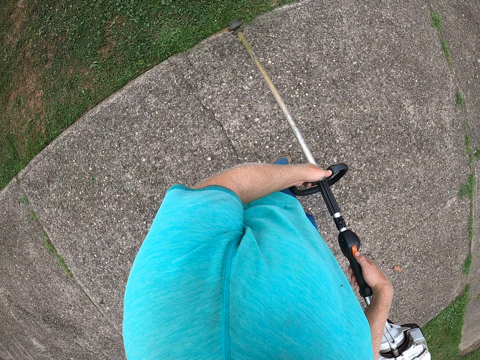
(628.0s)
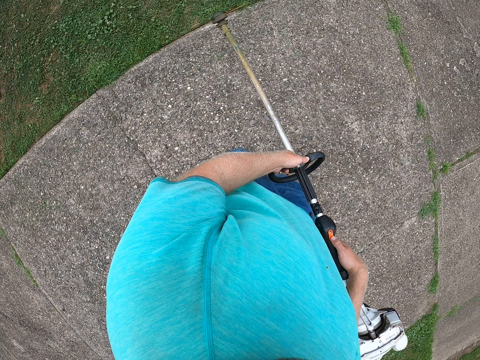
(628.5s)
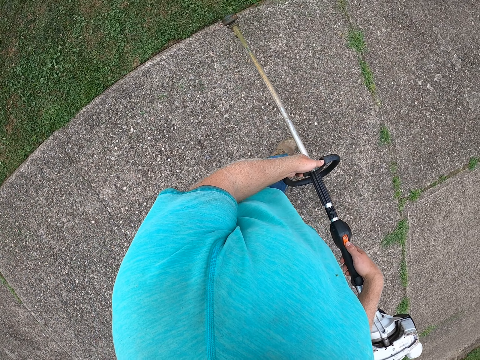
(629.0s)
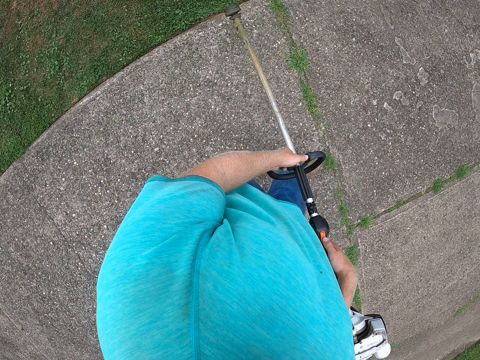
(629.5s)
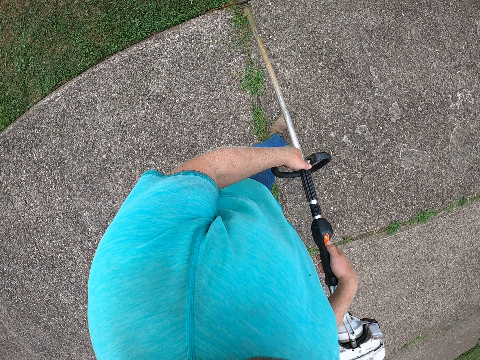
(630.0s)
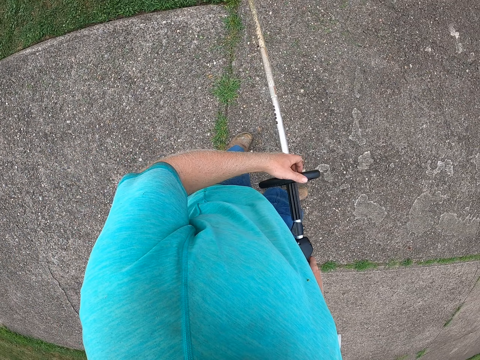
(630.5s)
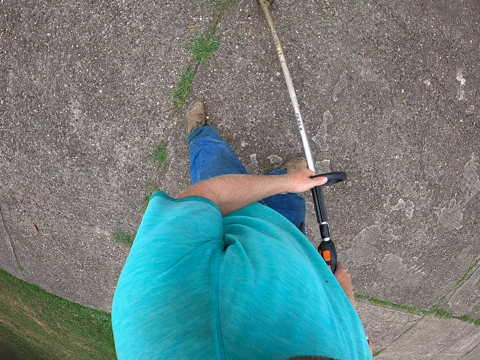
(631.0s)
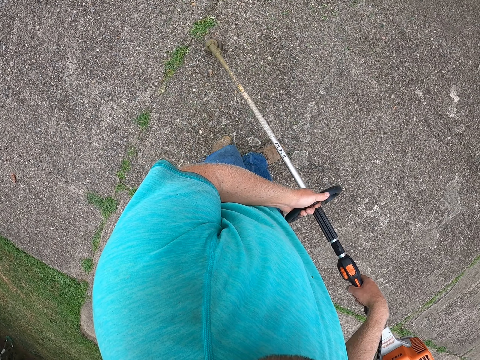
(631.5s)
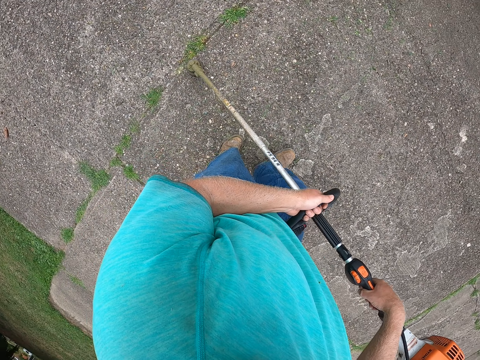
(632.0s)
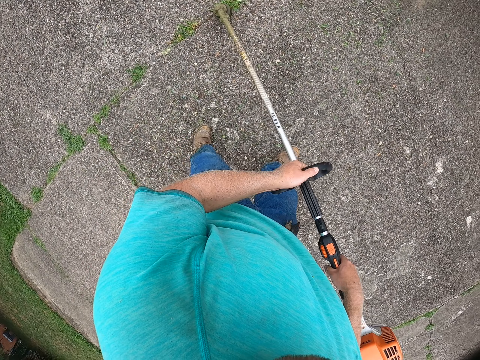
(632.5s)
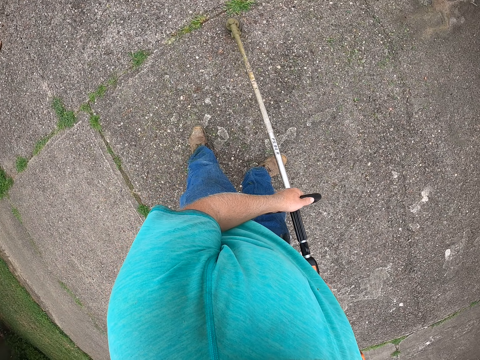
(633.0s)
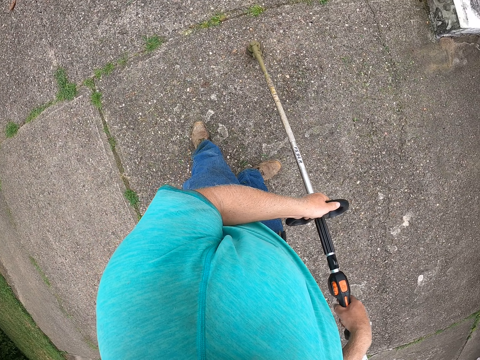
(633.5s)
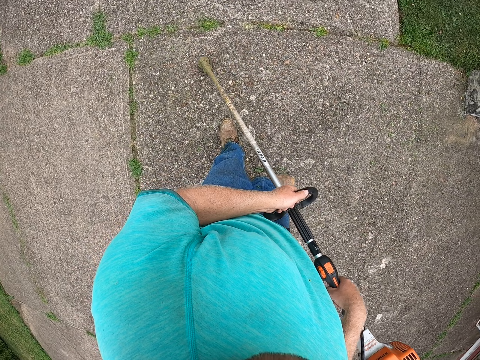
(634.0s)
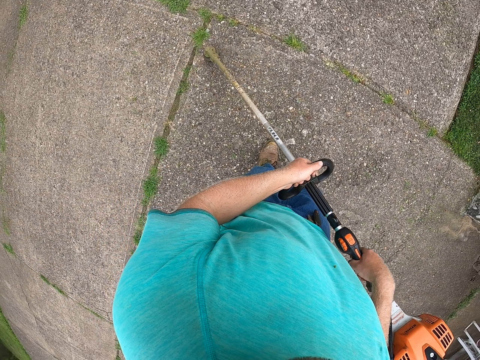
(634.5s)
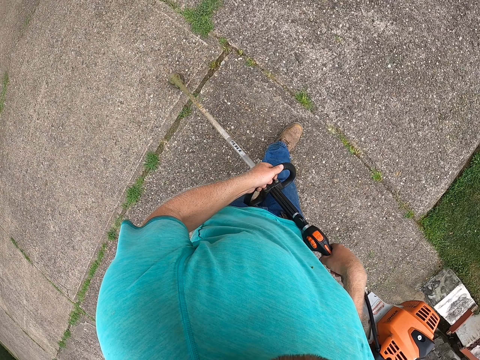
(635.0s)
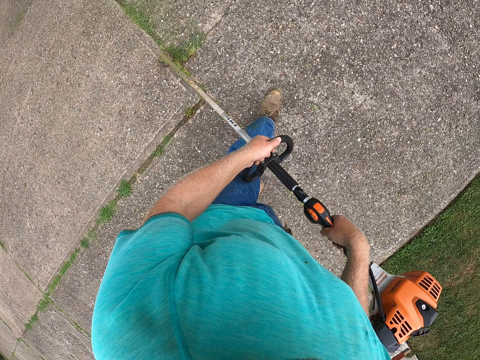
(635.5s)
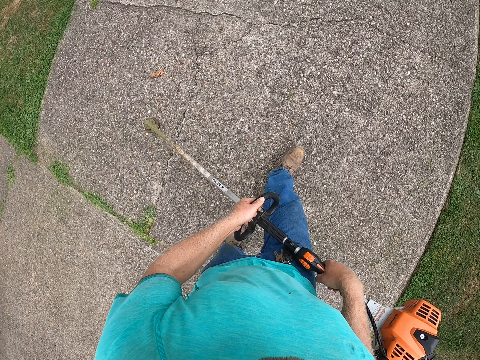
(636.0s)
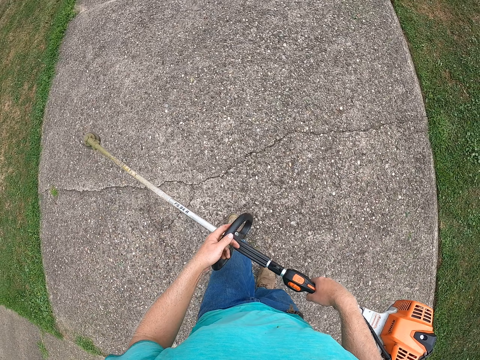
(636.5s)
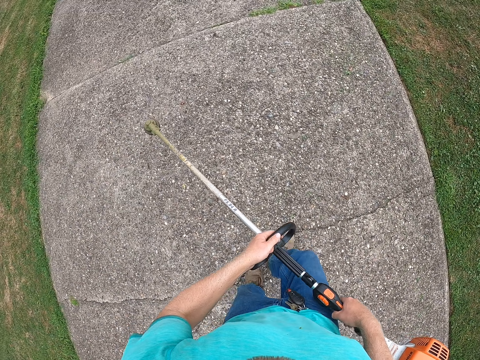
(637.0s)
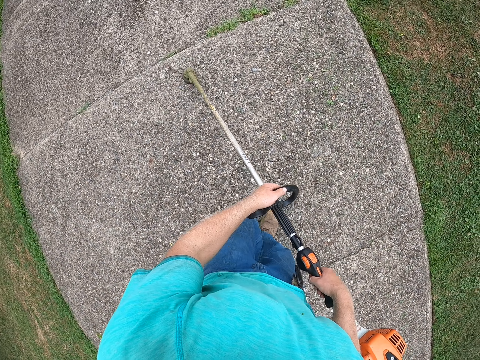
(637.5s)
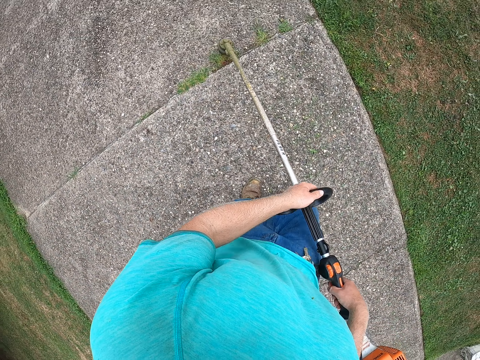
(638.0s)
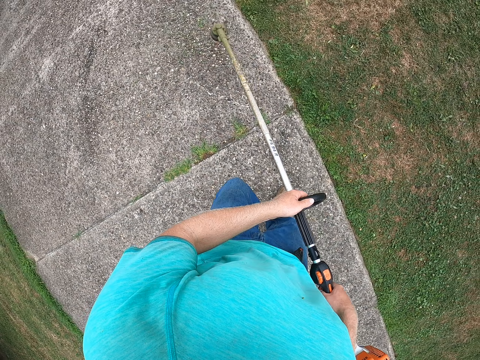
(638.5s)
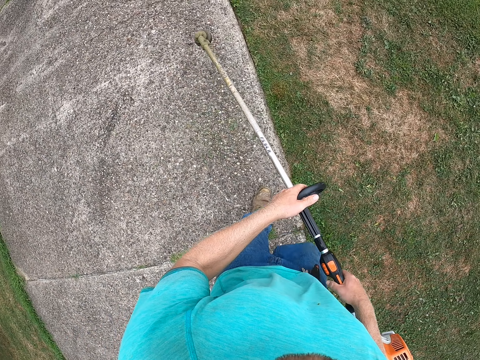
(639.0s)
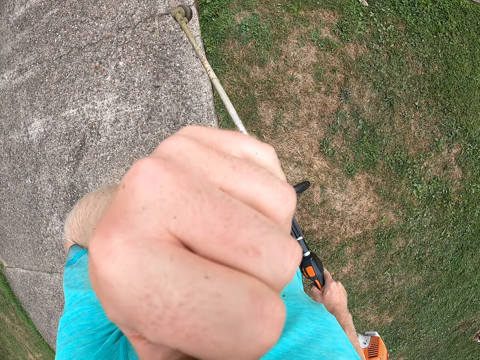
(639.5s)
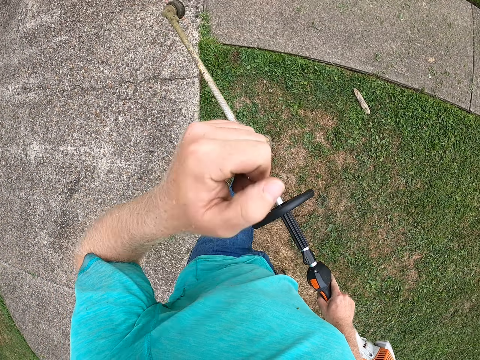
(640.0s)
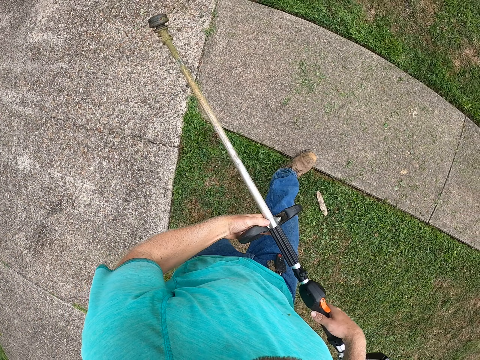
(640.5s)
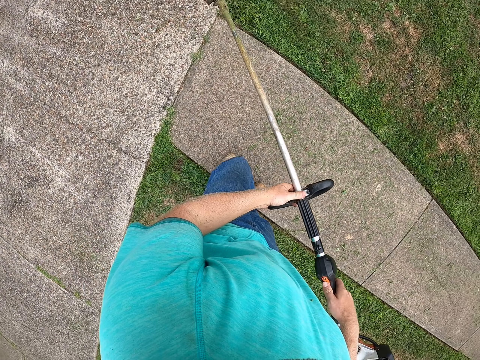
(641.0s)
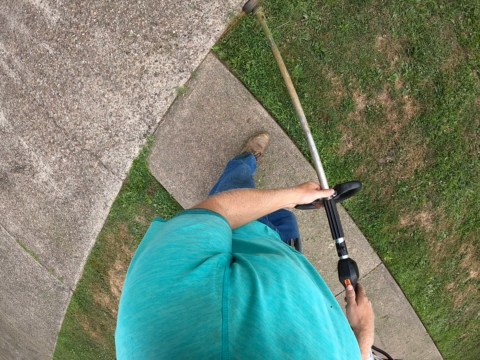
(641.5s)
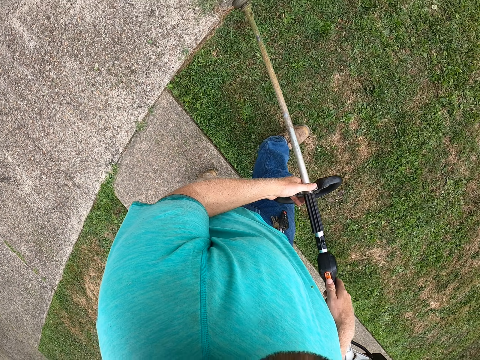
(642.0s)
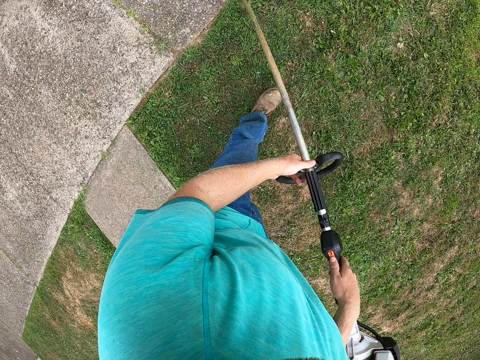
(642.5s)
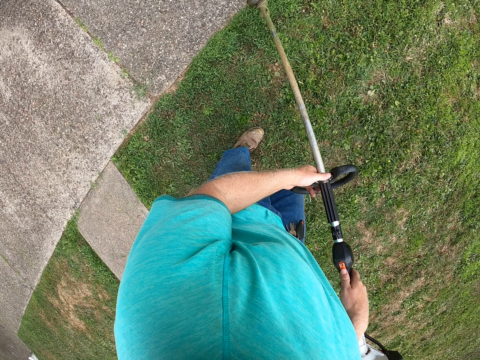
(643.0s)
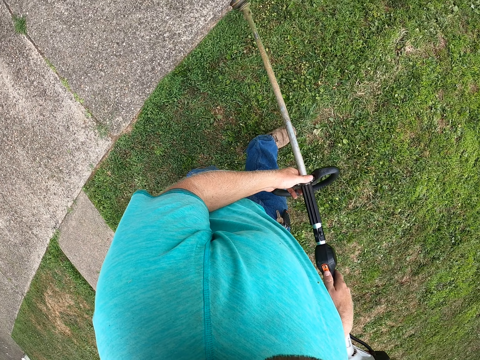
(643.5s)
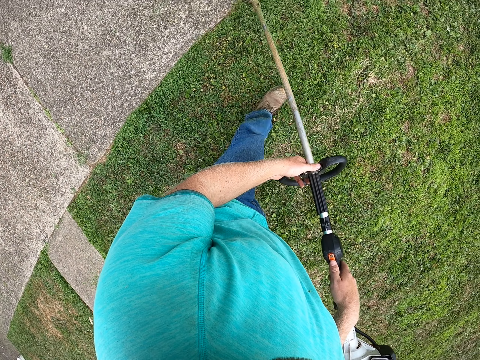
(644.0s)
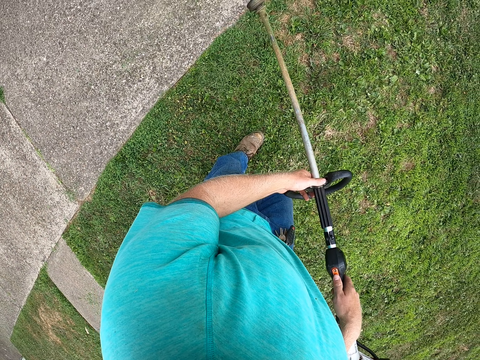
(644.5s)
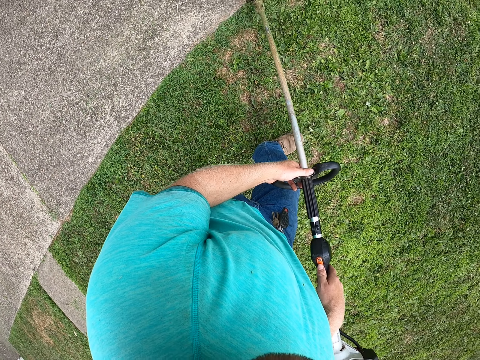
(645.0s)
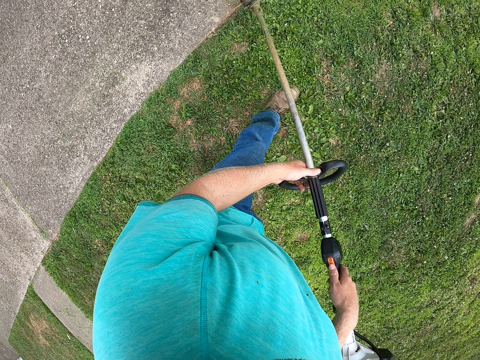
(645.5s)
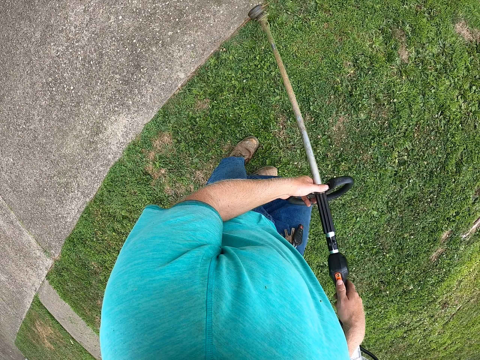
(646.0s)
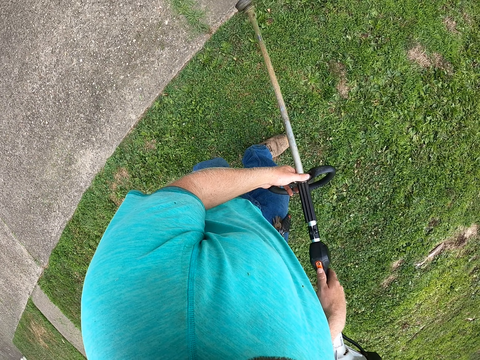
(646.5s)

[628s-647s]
The camera wearer turns the lawn edger with both hands. He edges the lawn with the lawn edger in his hands. He touches his face with his left hand. He turns the lawn edger with his right hand. He holds the lawn edger with his left hand. He edges the lawn with the lawn edger in his hands in a straight line.

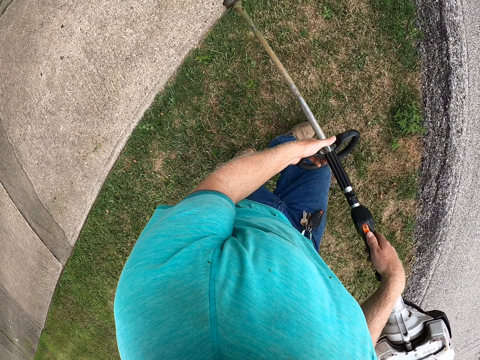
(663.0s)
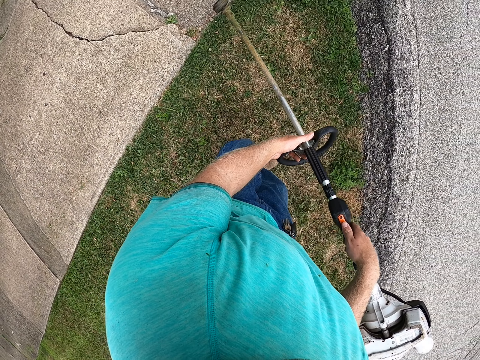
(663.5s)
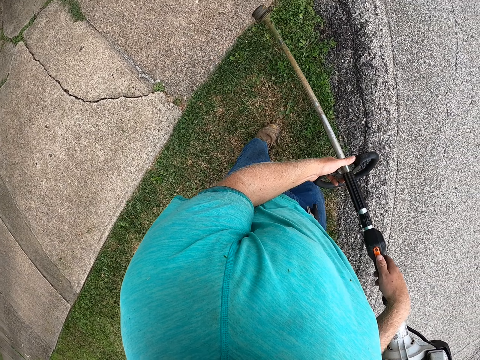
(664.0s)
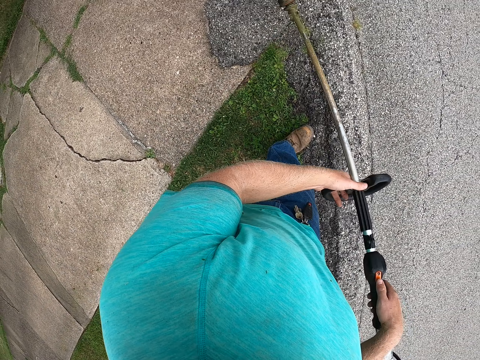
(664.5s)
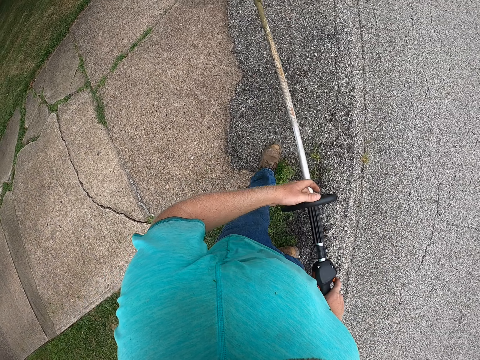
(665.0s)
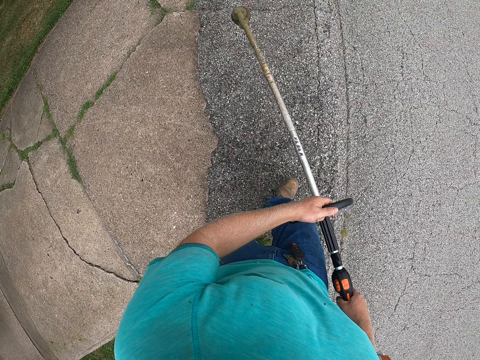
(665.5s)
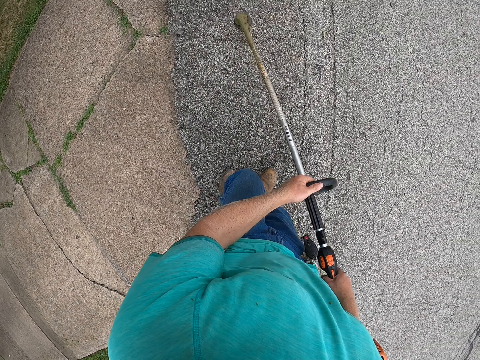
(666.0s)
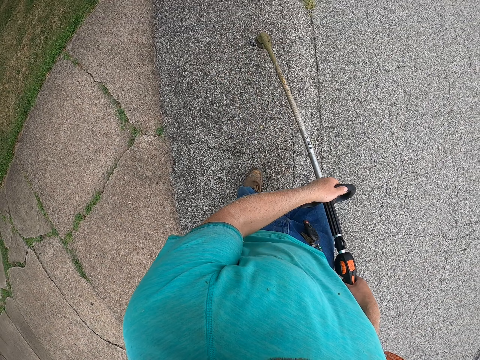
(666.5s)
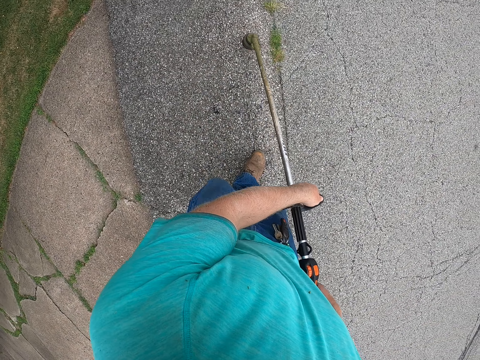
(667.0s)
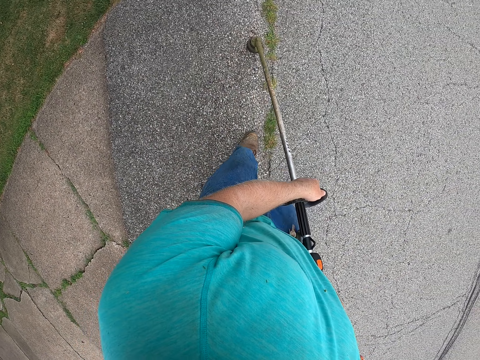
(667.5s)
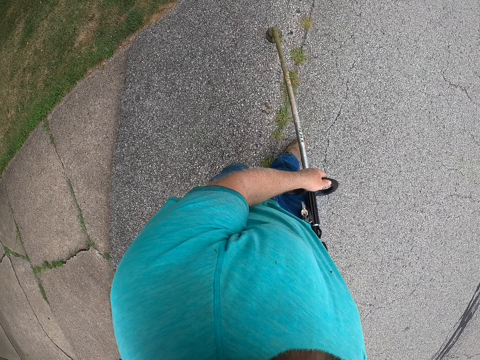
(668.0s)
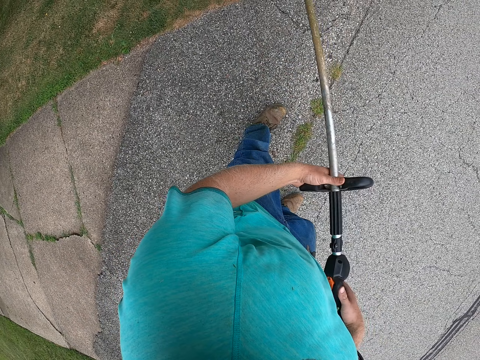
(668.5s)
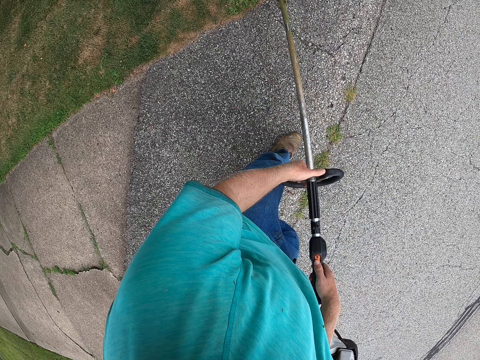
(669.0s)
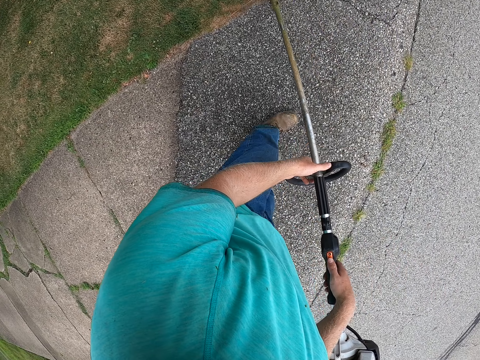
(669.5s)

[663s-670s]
The camera wearer turns the lawn edger with both hands. He edges the lawn with the lawn edger in his hands. He turns the lawn edger with both hands. He edges the lawn with the lawn edger in his hands.
